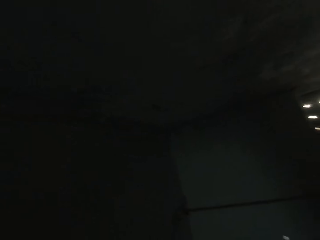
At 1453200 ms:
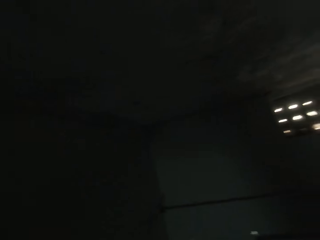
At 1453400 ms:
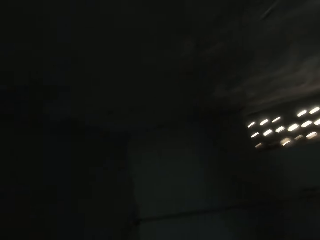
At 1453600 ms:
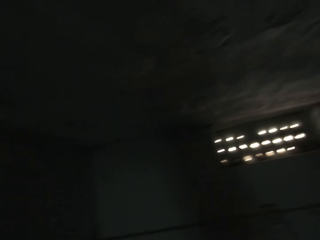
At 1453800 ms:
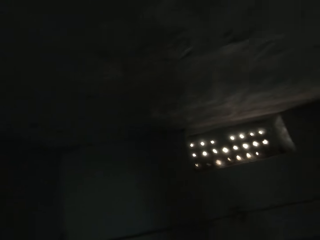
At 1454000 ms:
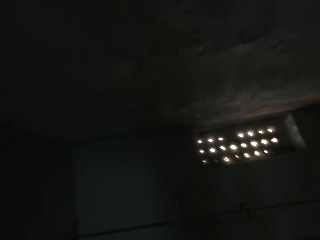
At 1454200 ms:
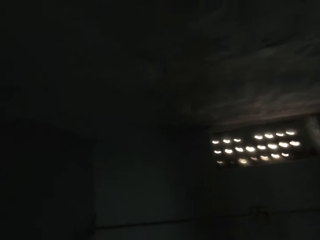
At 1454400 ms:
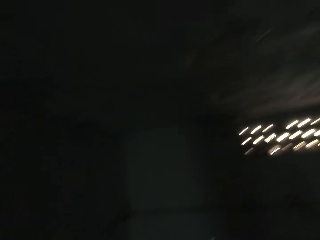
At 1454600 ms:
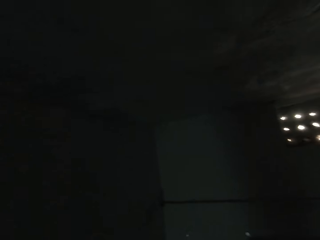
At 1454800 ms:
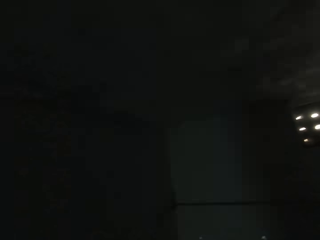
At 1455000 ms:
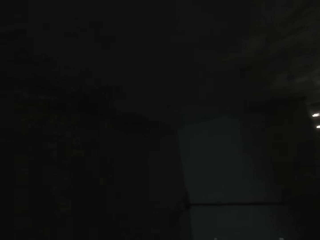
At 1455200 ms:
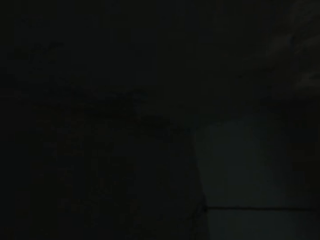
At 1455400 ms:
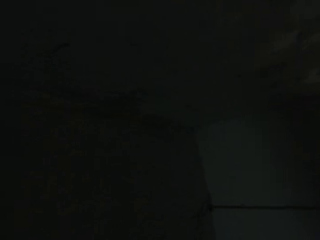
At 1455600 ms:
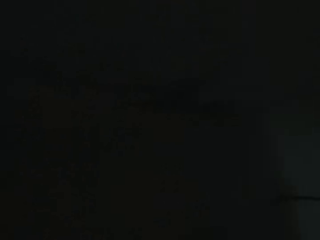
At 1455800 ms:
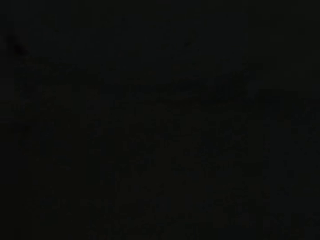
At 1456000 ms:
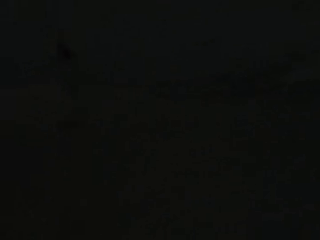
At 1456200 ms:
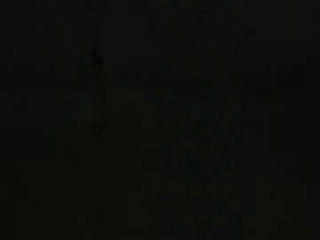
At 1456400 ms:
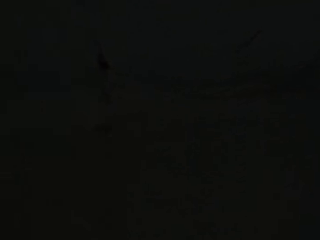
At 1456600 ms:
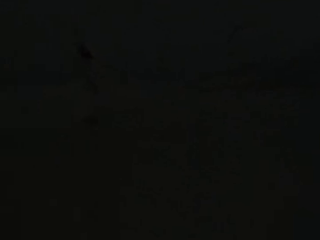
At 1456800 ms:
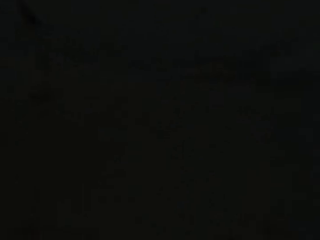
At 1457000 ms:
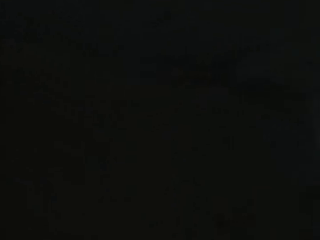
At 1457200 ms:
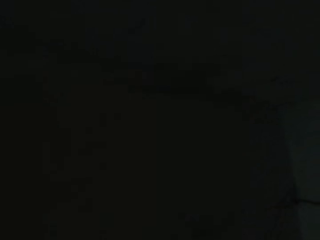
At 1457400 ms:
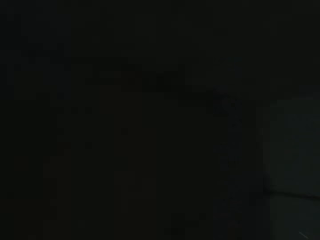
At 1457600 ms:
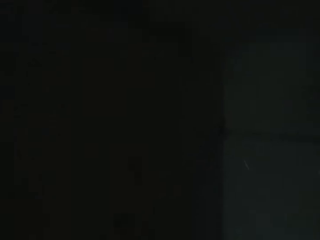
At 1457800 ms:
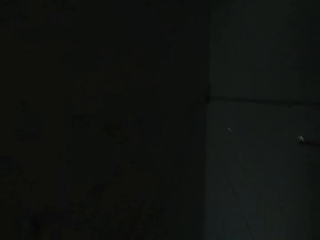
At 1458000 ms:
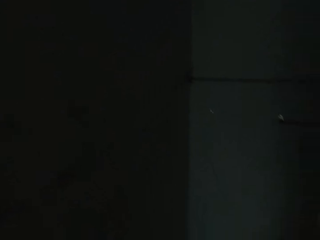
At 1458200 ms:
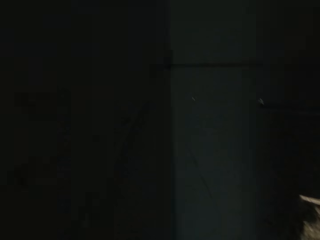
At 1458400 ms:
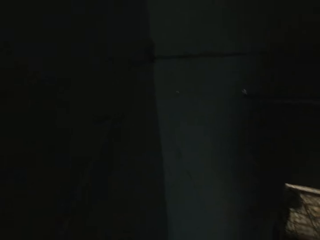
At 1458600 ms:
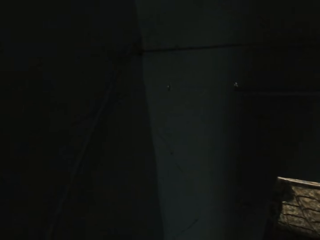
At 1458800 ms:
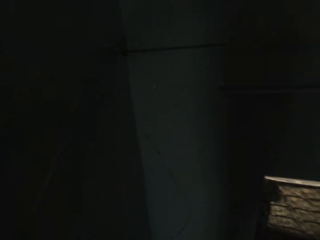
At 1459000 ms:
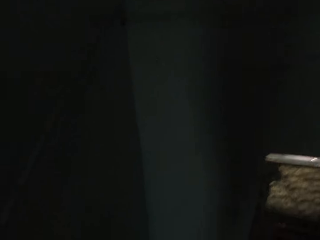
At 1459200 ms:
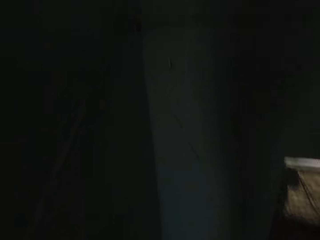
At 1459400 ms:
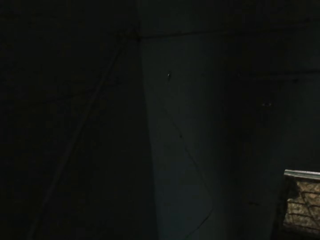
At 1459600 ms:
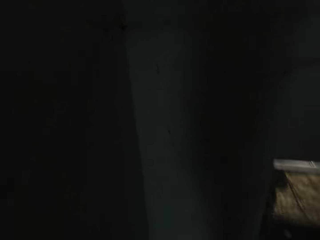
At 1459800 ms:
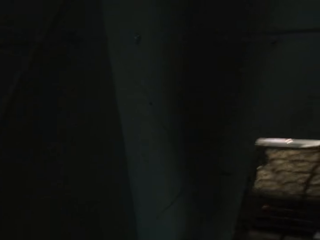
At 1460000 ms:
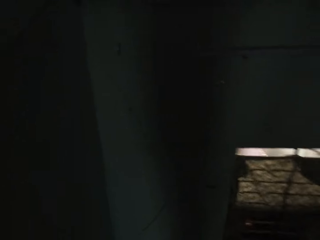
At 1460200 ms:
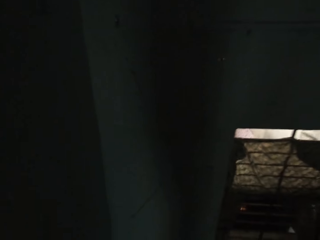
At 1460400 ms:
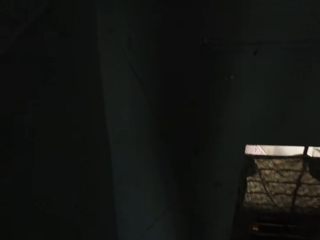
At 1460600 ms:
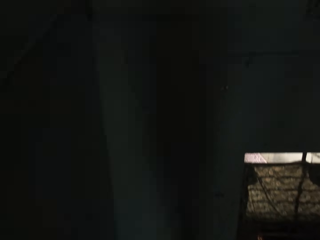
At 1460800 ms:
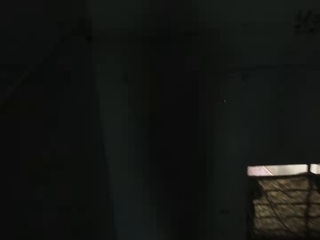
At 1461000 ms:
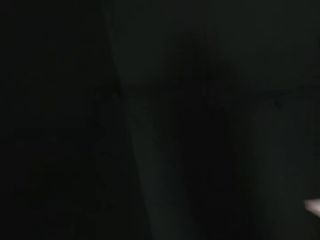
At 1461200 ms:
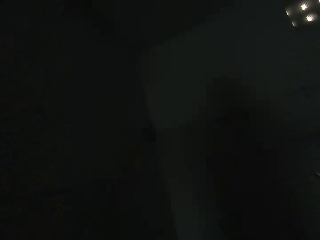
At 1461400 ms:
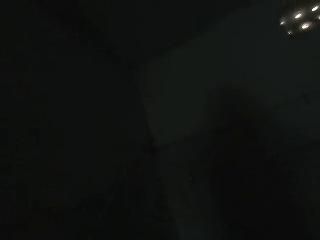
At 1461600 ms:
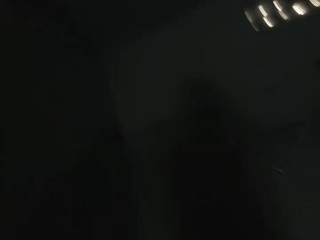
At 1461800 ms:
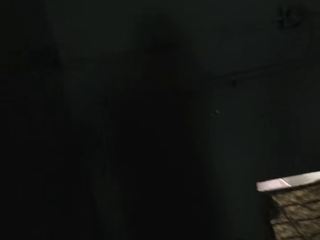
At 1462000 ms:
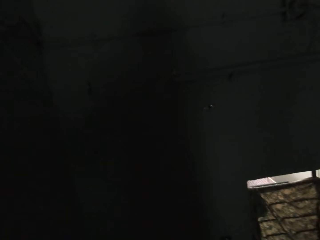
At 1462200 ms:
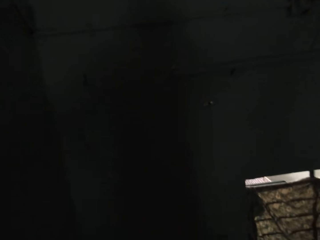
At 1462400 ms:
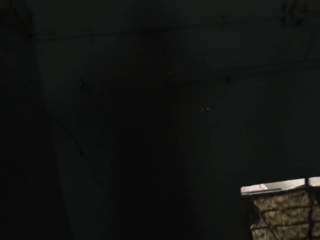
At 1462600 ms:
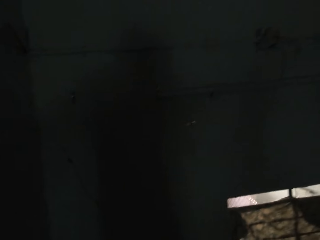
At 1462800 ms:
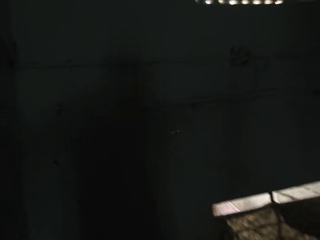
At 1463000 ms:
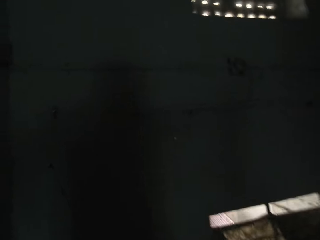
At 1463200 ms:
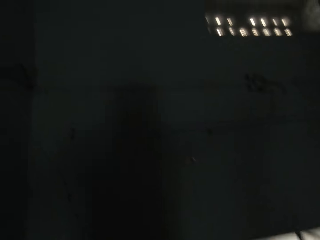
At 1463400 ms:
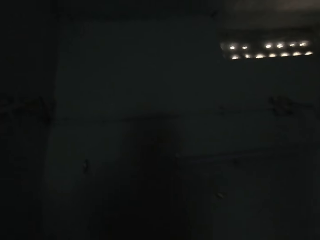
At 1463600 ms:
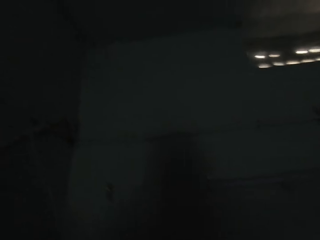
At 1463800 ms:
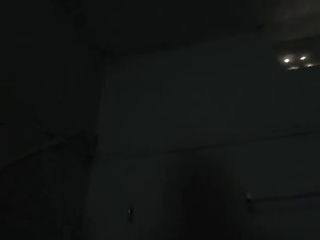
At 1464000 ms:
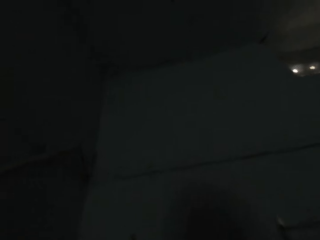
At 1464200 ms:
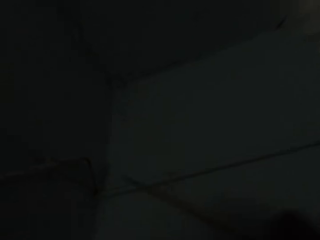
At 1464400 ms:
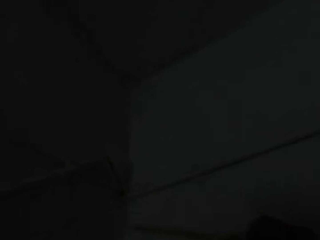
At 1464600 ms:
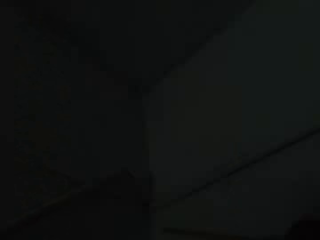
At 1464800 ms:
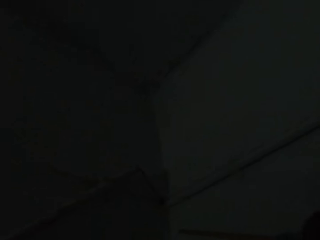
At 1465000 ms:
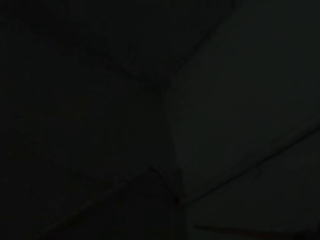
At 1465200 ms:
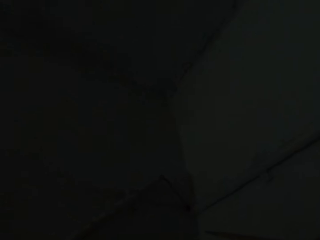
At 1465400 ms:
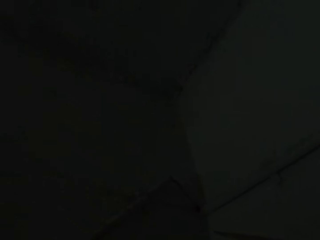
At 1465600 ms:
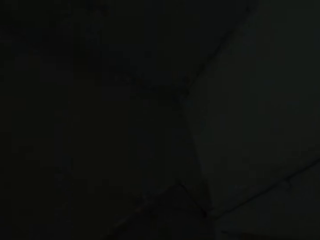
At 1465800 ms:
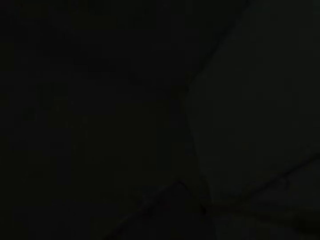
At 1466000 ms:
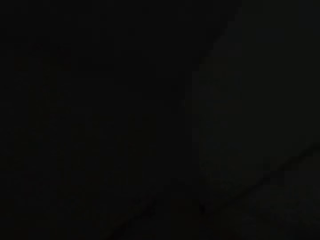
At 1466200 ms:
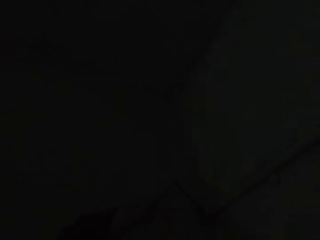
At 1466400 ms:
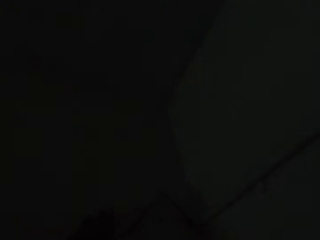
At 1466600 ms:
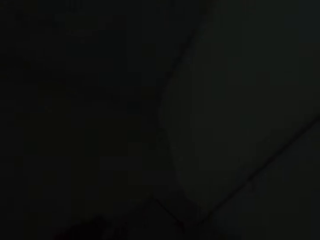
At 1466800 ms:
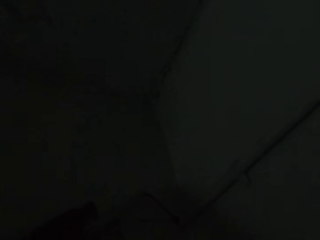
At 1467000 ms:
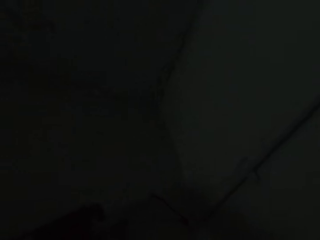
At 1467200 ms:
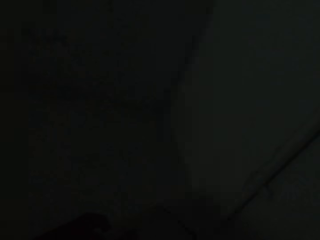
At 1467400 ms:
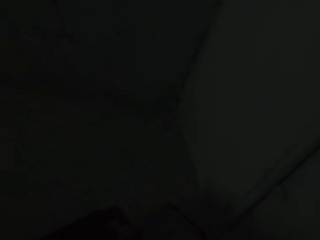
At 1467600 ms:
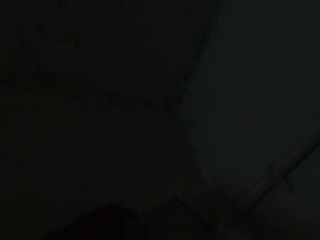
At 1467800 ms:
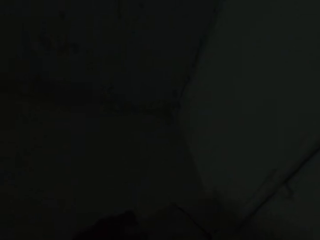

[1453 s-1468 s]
The camera wearer looks around. He interacts with a man. He interacts with the man. He detaches a connecting wire from the wall with his left hand.

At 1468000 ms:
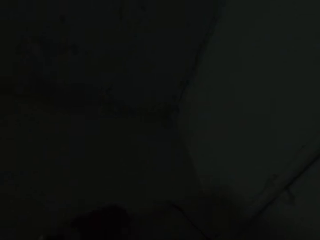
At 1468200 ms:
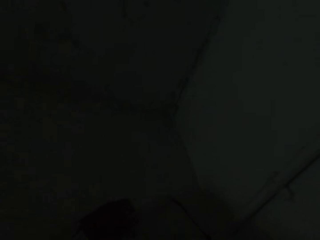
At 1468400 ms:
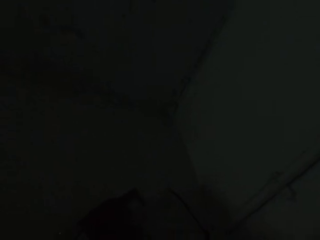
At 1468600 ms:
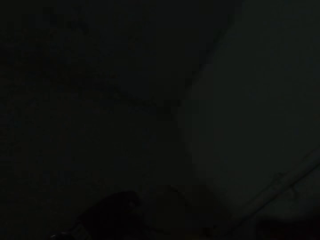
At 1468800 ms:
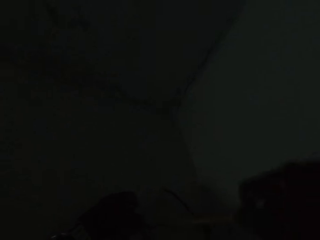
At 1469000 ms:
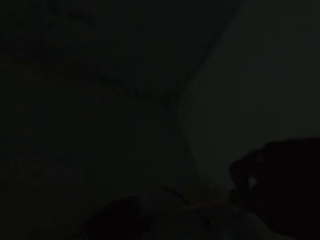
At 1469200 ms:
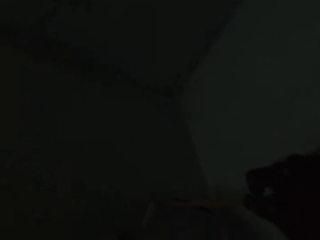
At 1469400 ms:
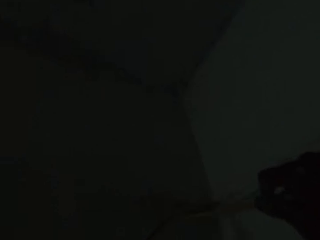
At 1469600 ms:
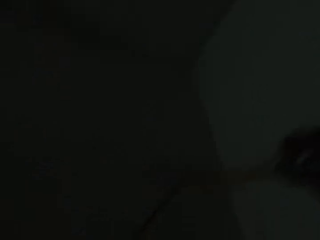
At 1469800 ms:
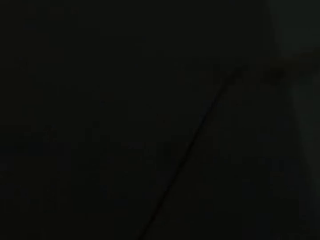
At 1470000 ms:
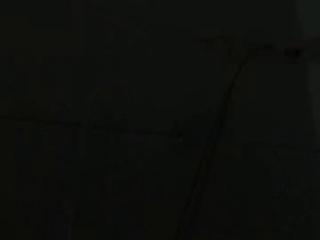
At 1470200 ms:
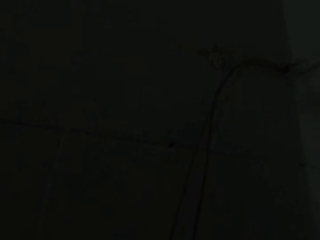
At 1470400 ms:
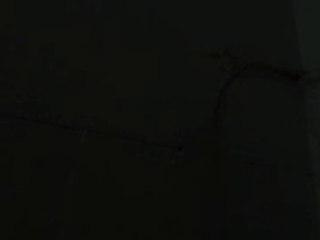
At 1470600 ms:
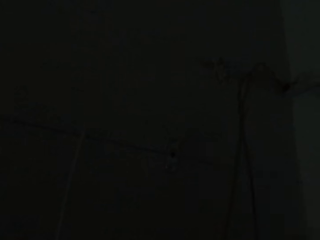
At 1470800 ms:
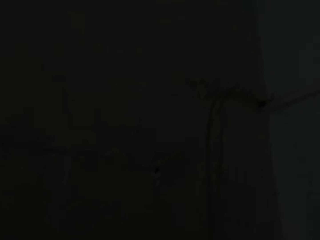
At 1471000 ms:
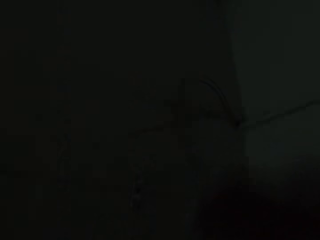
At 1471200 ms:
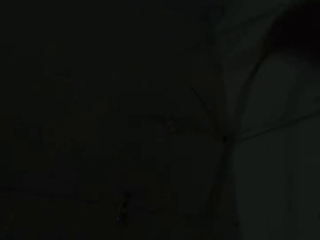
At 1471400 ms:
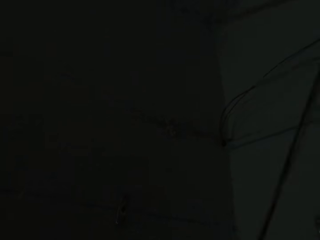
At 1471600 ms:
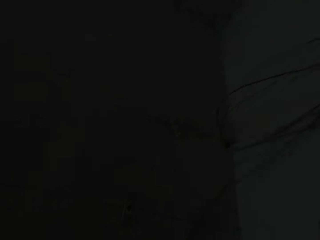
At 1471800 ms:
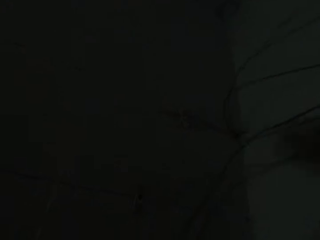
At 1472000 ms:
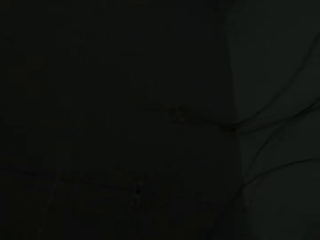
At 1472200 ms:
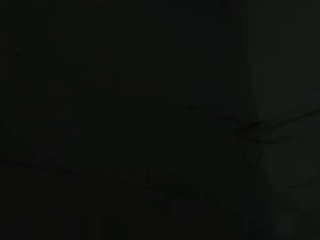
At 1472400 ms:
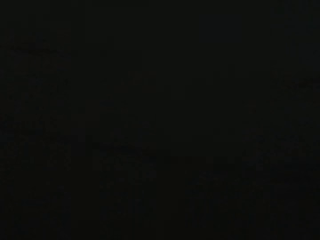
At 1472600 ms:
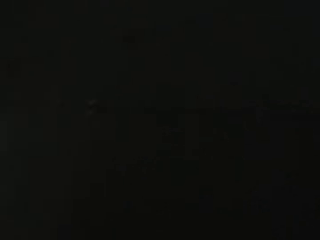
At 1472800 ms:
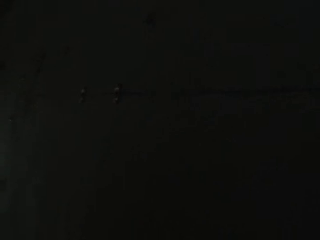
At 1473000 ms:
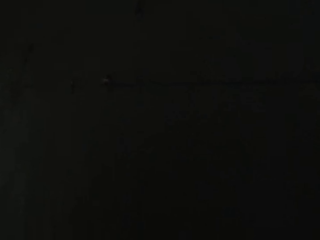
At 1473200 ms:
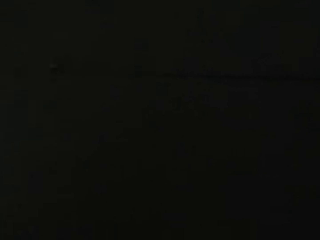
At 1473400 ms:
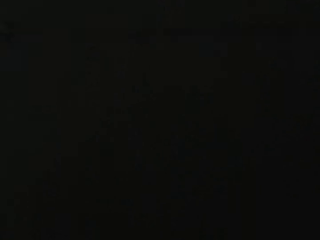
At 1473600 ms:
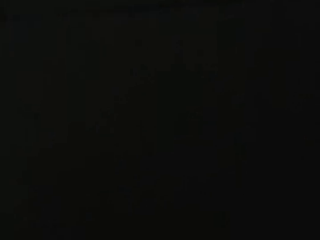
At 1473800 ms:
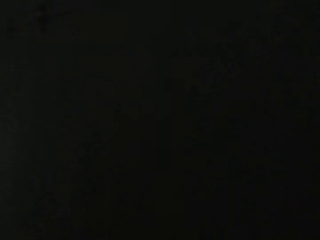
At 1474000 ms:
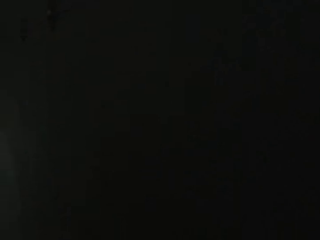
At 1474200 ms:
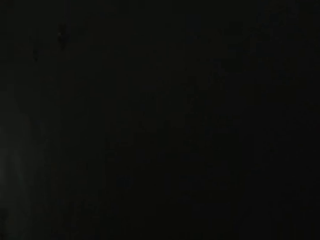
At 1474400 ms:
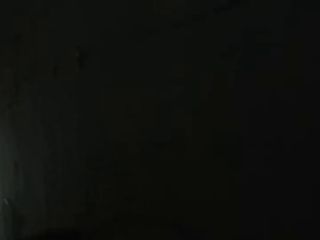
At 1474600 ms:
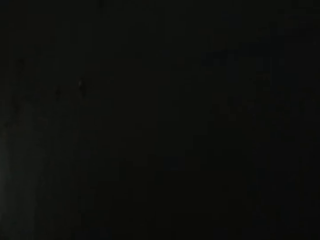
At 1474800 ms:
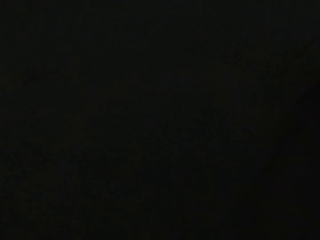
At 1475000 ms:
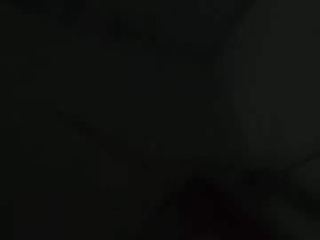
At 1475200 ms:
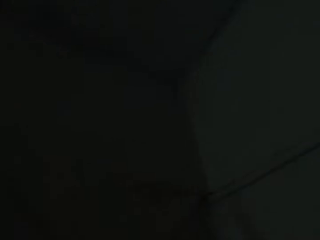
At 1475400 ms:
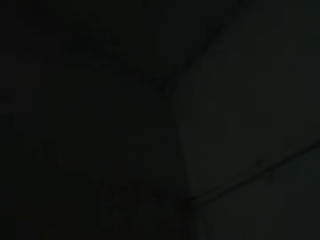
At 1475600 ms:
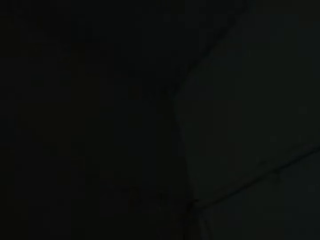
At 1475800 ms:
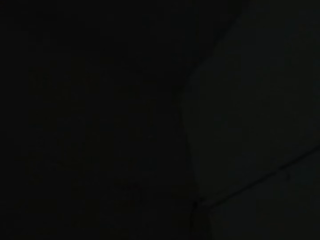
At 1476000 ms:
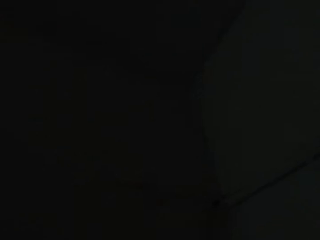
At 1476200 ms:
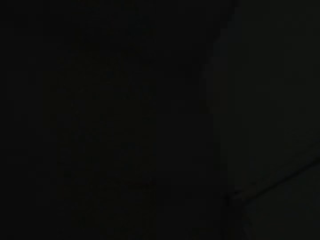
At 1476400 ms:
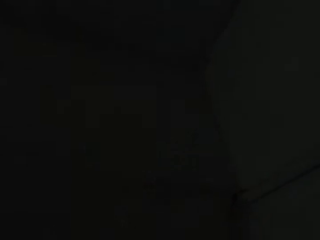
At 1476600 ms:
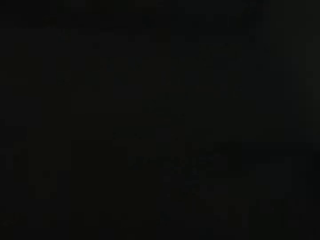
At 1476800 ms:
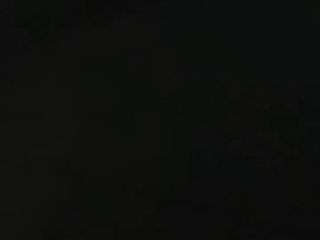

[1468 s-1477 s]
The camera wearer adjusts the connecting wire with the screwdriver in his right hand. He adjusts the connecting wire with his right hand. He moves a cable. The man interacts with the camera wearer.
